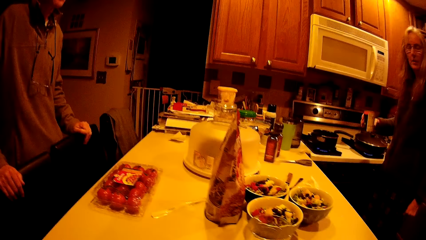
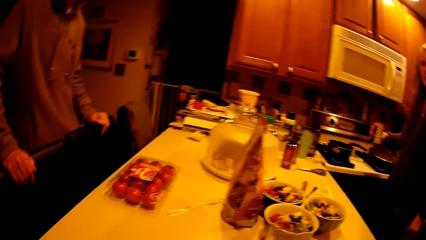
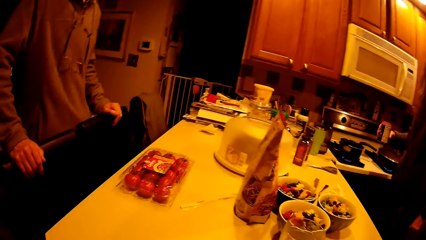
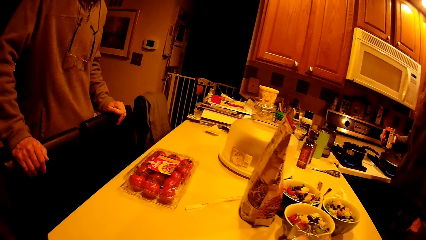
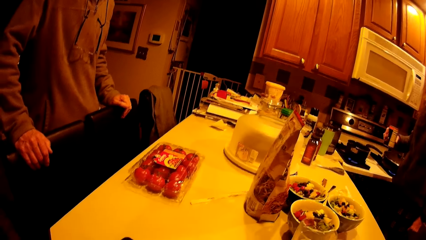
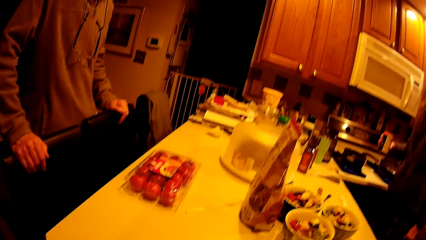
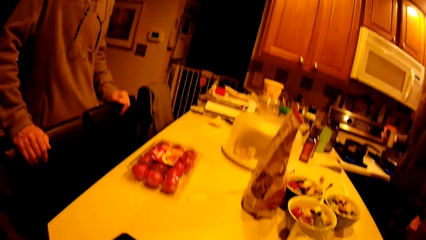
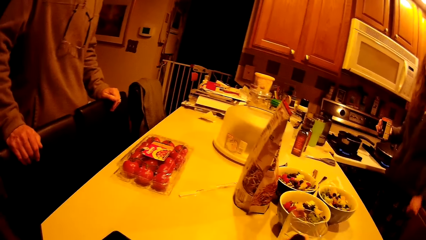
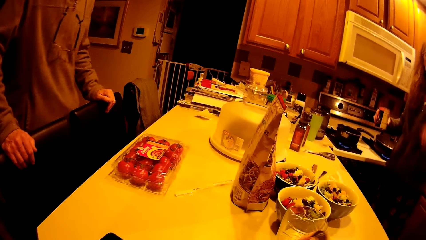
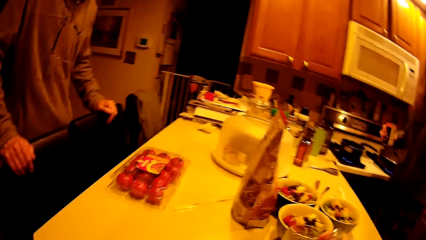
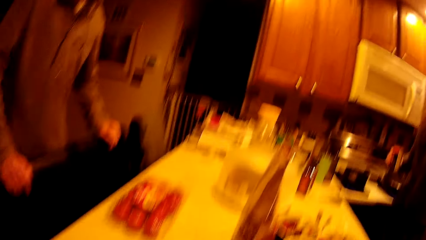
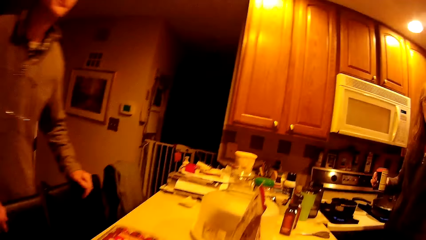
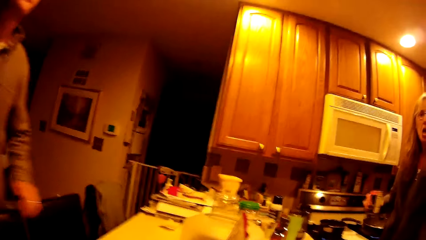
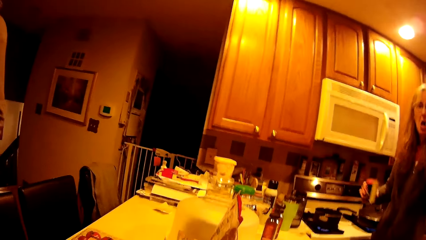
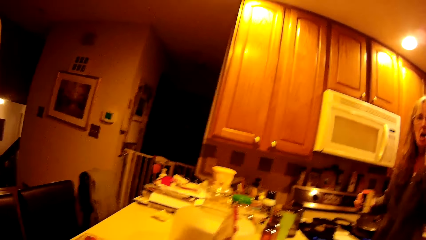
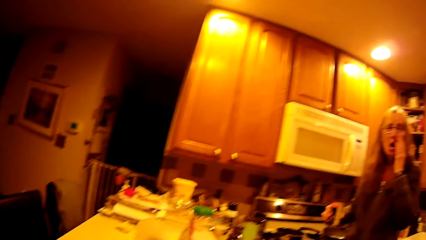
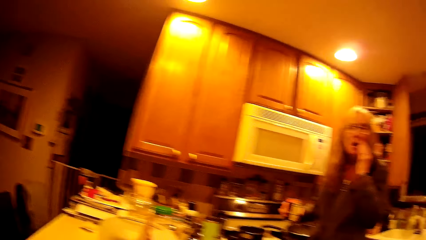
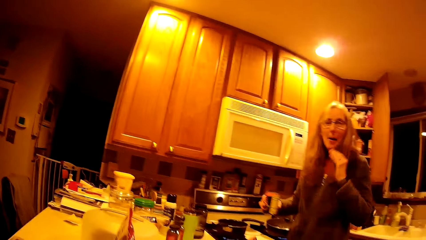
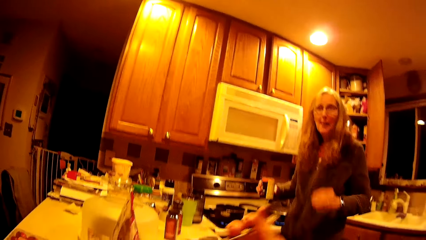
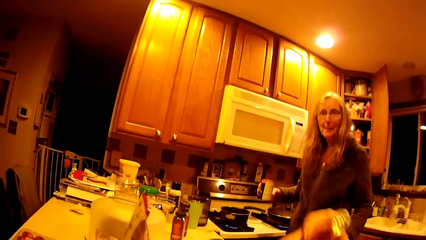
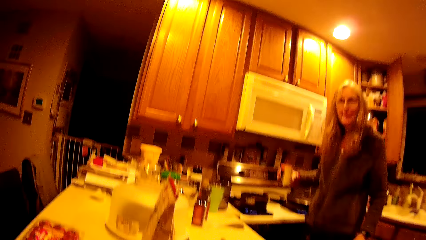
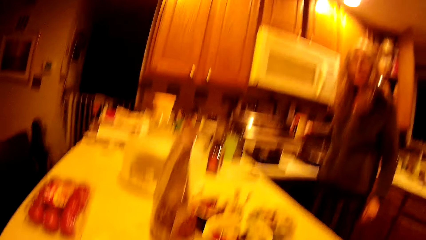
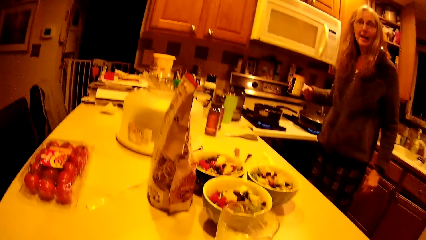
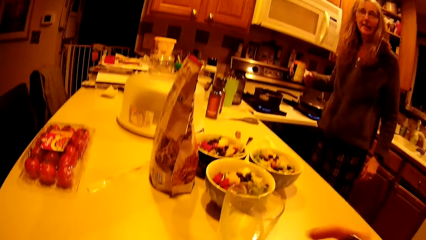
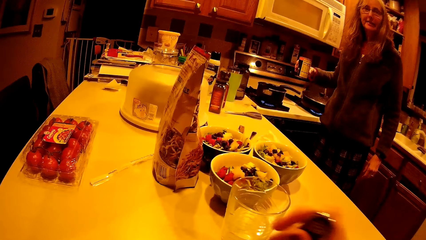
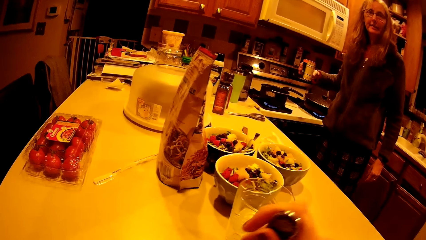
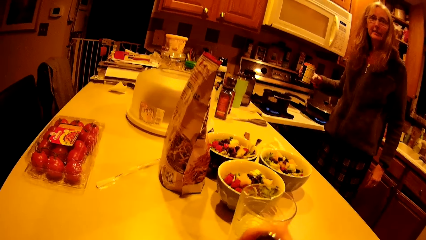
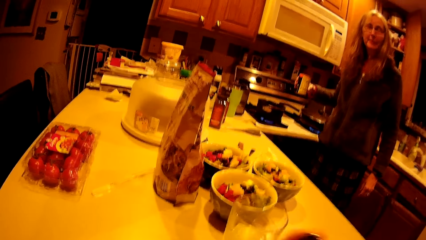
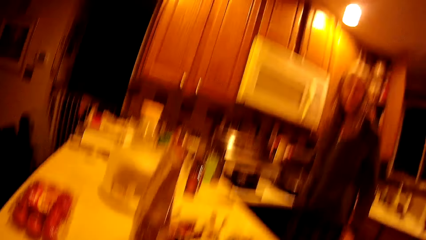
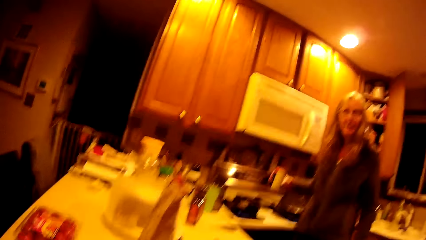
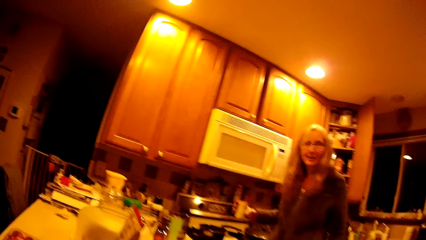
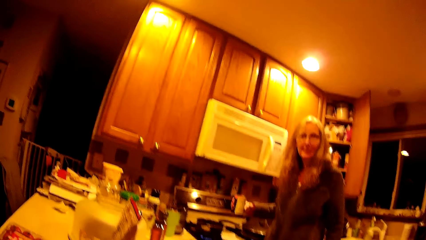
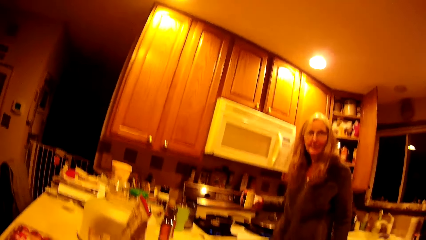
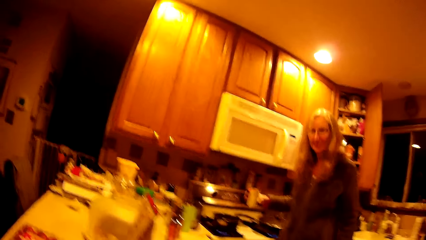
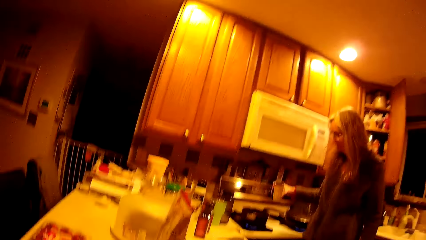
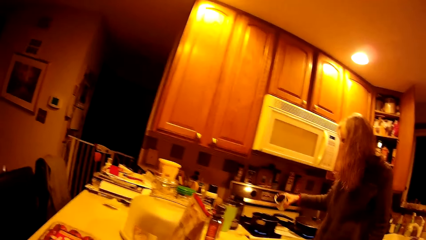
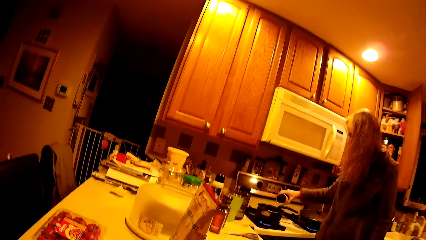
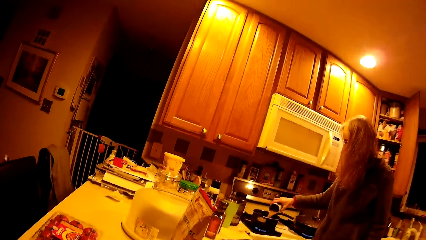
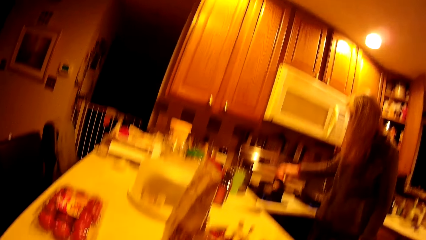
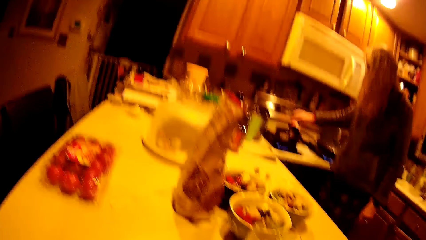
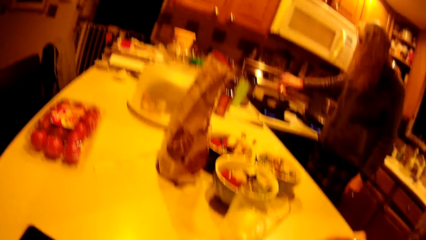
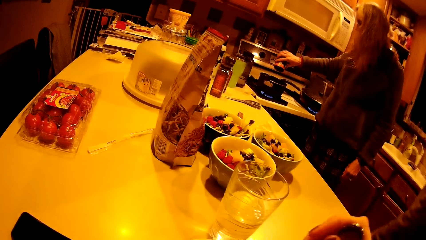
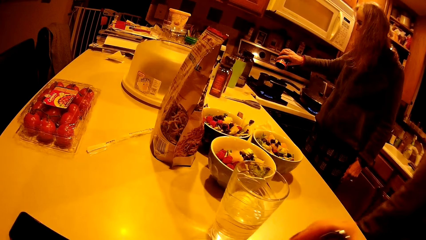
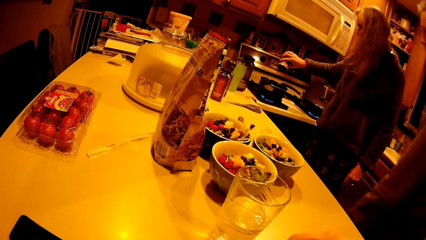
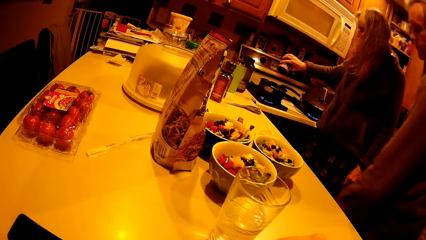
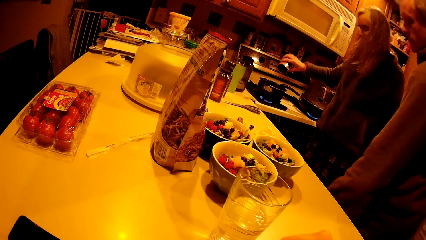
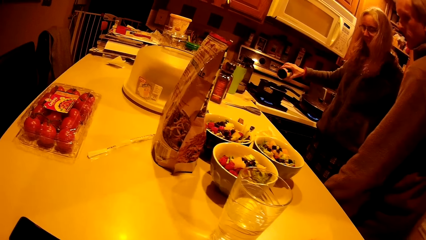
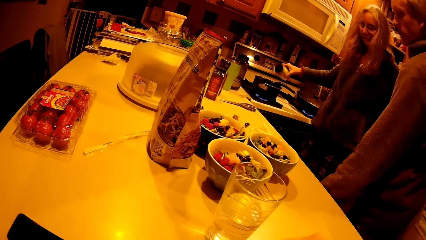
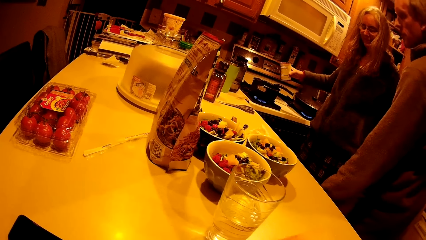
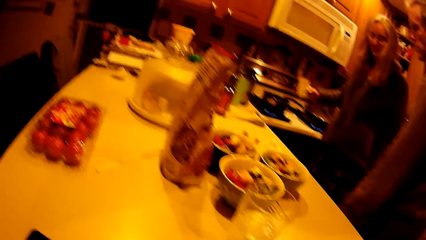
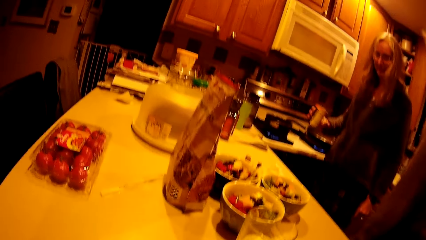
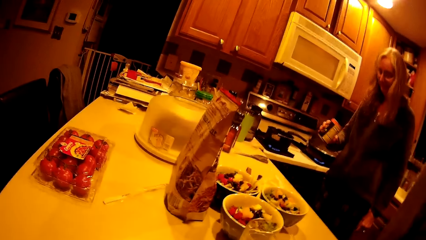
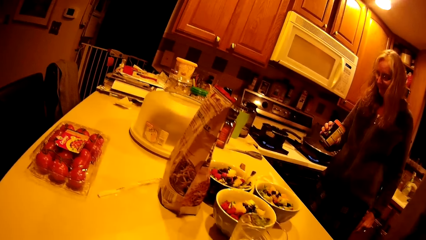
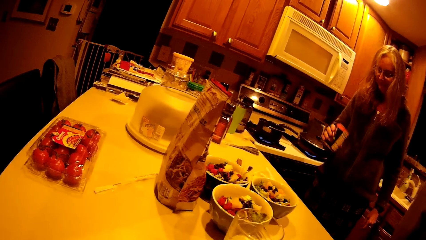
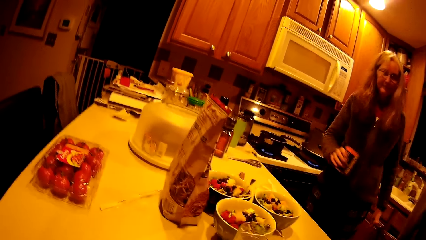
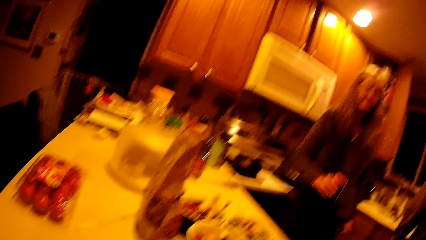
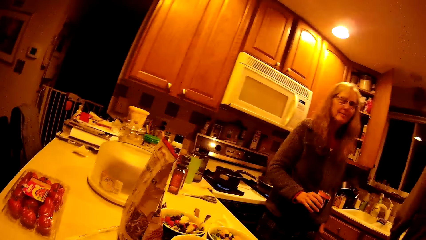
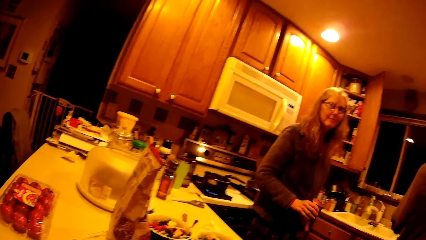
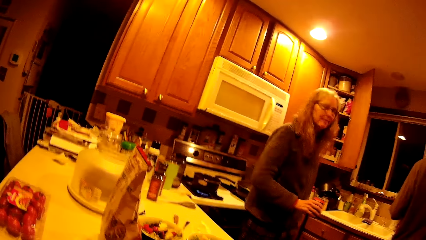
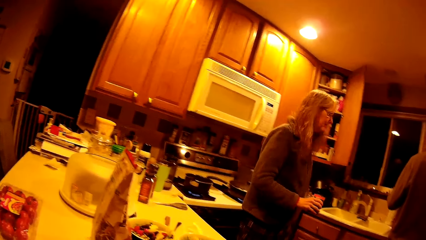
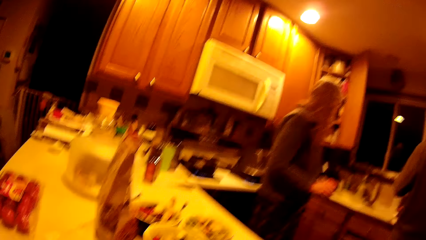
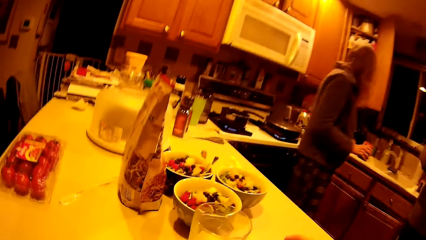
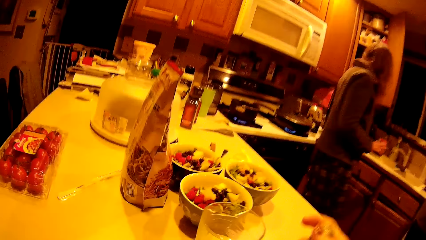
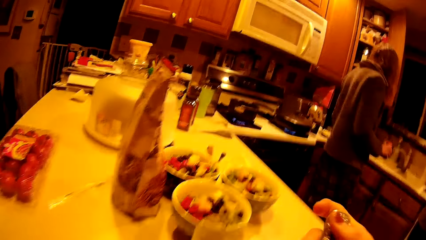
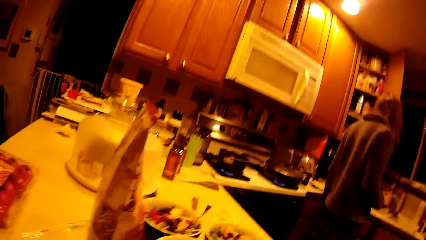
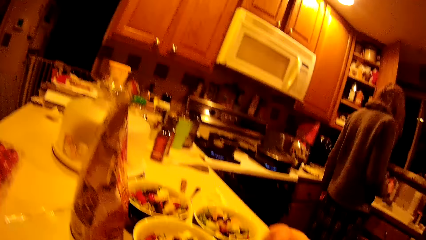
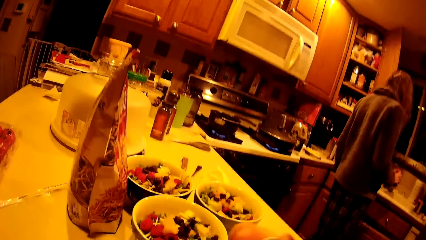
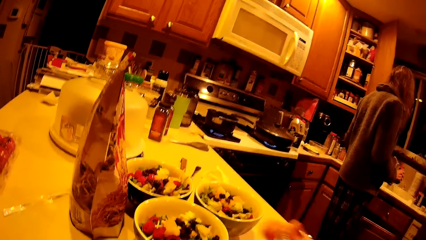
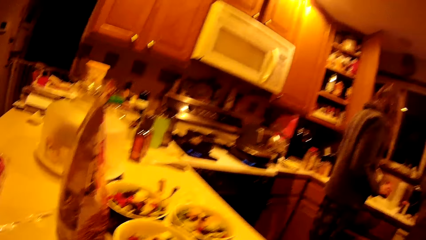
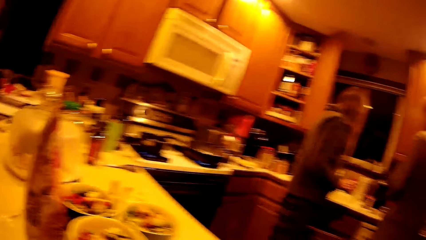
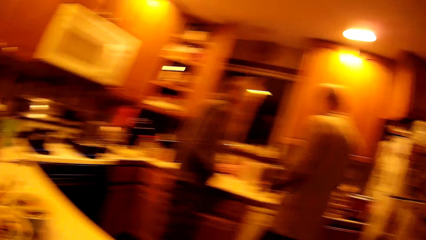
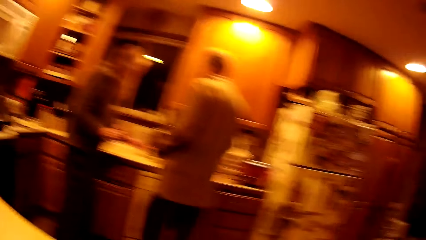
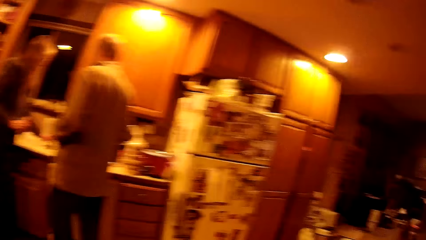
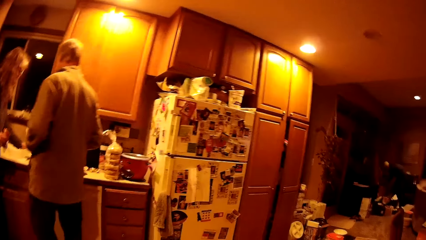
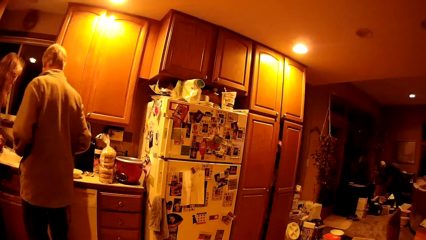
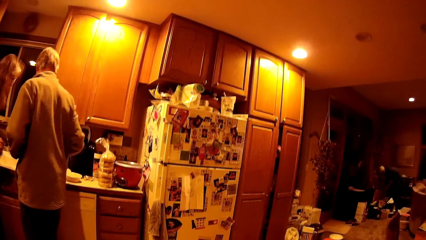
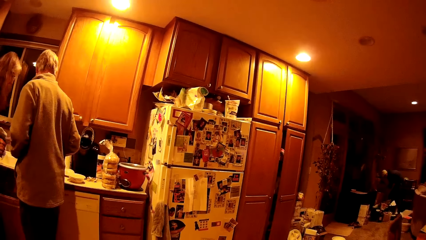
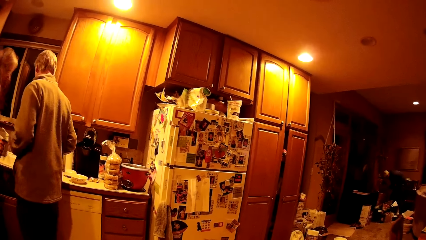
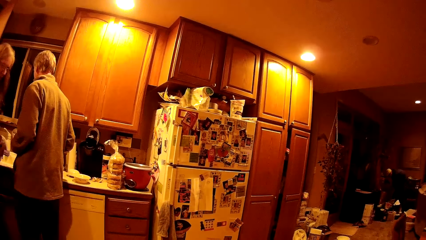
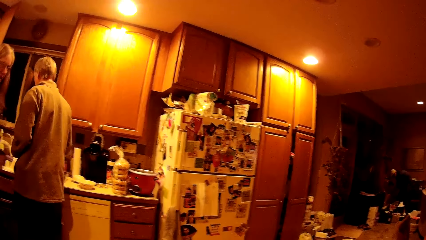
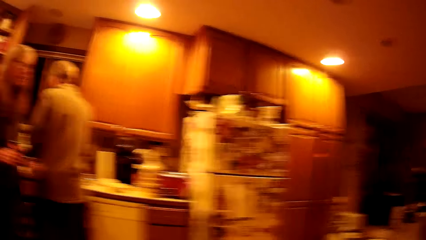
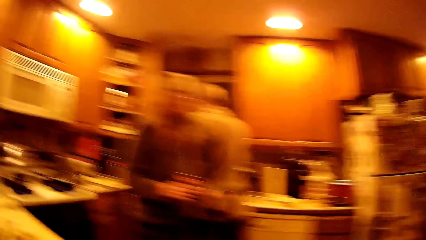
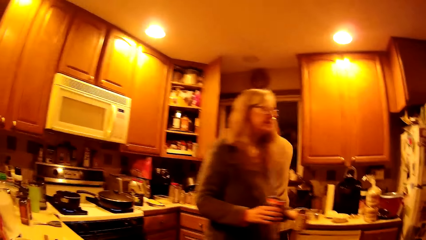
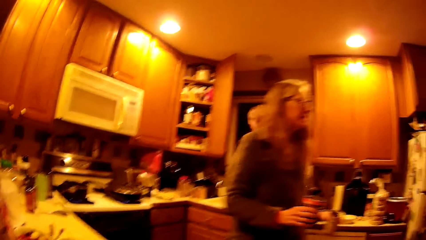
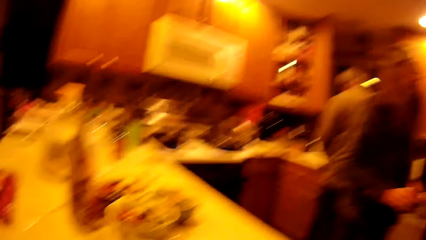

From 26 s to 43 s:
A woman holds a can in her right hand. The camera wearer shakes a tin. The woman pours the content of the can into the saucepan. The camera wearer pours the egg wash in the cooking pot. They interact with the woman and walk in the room.
